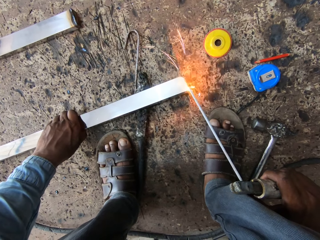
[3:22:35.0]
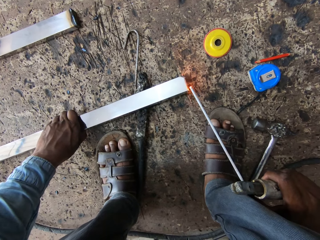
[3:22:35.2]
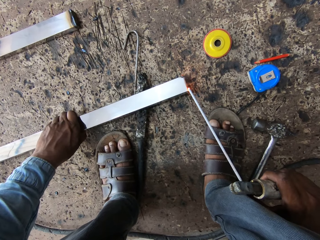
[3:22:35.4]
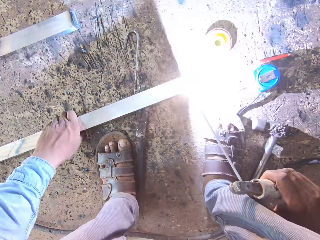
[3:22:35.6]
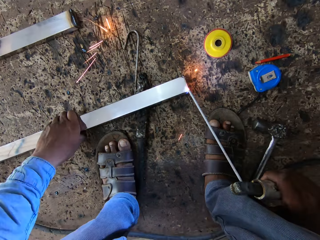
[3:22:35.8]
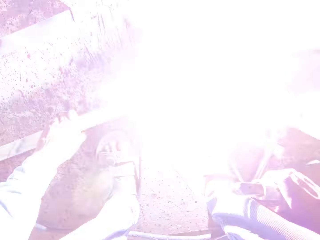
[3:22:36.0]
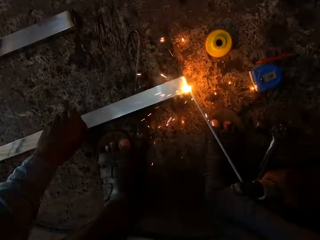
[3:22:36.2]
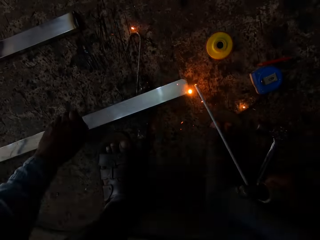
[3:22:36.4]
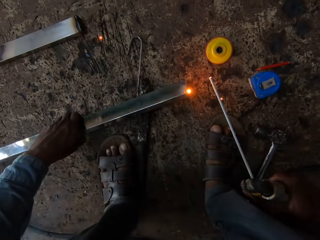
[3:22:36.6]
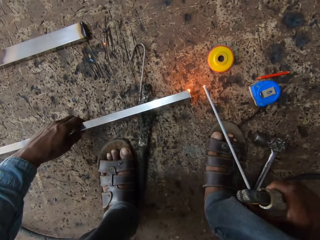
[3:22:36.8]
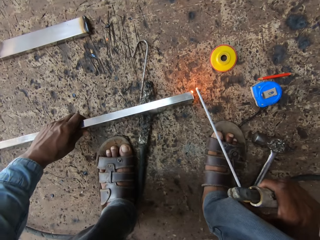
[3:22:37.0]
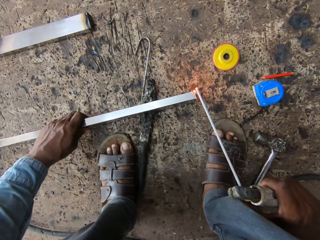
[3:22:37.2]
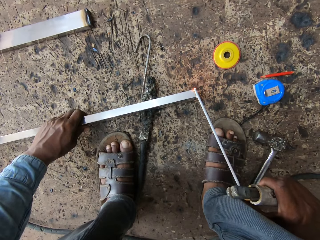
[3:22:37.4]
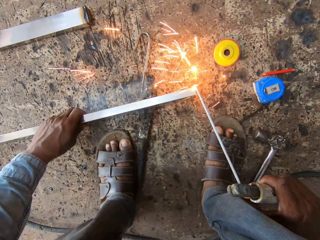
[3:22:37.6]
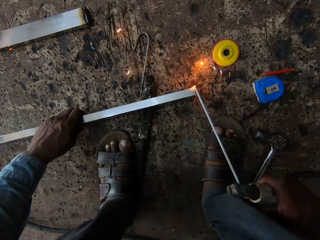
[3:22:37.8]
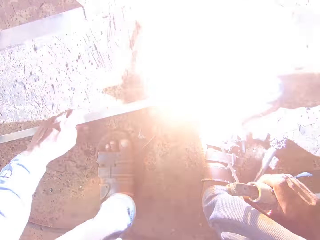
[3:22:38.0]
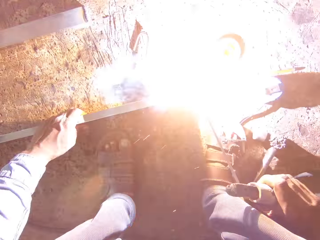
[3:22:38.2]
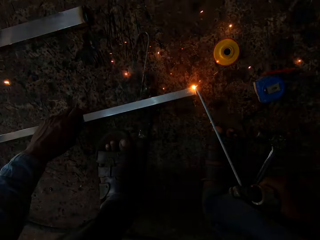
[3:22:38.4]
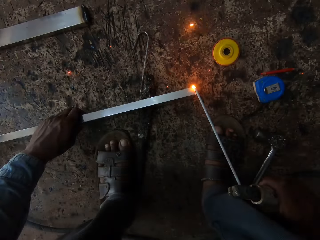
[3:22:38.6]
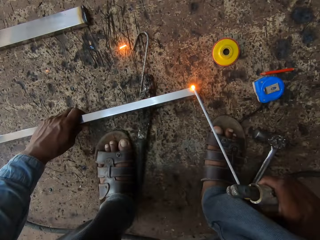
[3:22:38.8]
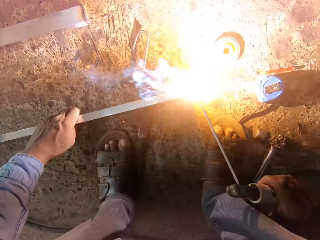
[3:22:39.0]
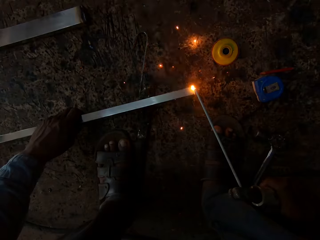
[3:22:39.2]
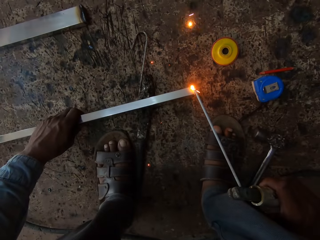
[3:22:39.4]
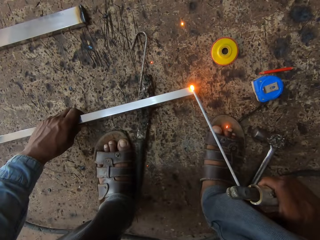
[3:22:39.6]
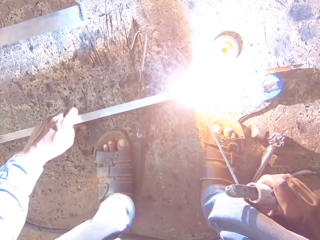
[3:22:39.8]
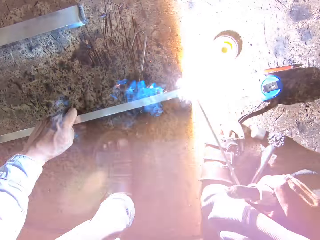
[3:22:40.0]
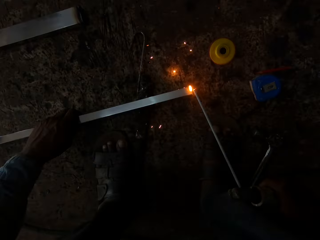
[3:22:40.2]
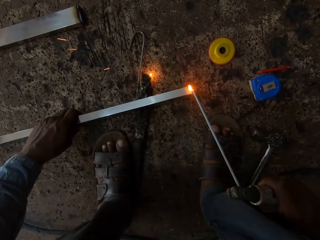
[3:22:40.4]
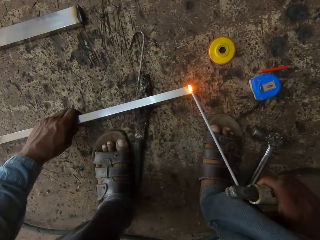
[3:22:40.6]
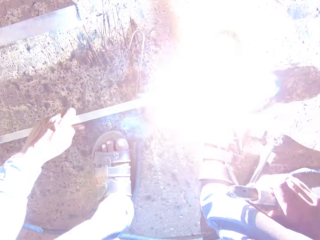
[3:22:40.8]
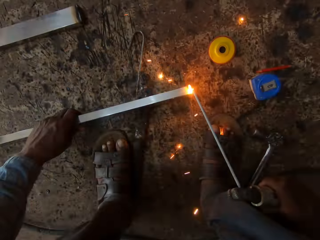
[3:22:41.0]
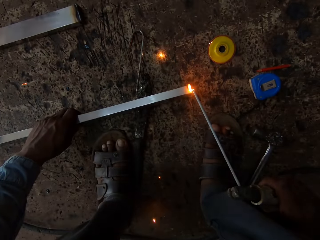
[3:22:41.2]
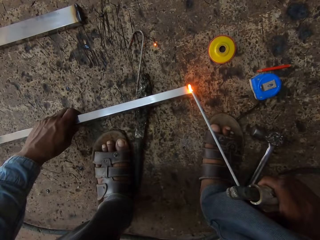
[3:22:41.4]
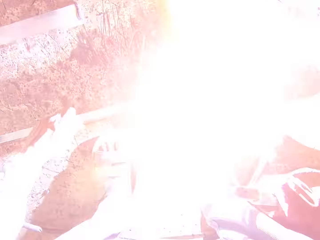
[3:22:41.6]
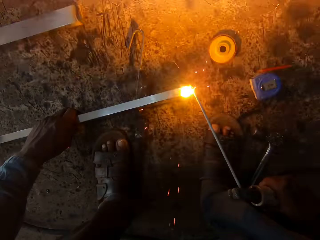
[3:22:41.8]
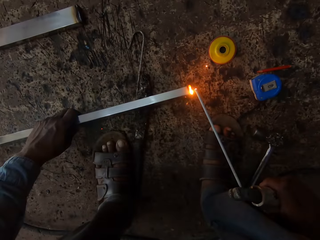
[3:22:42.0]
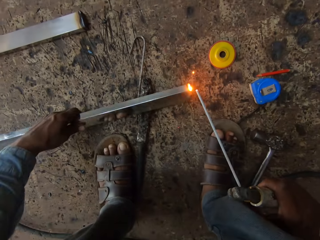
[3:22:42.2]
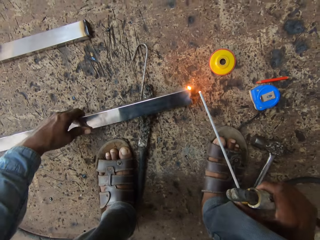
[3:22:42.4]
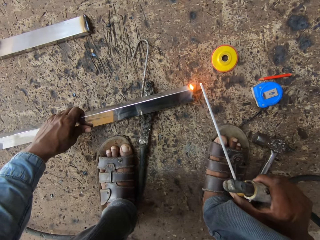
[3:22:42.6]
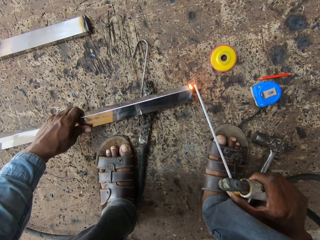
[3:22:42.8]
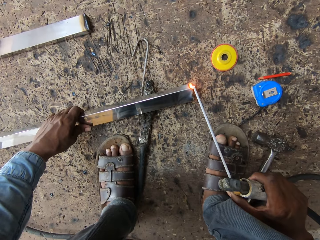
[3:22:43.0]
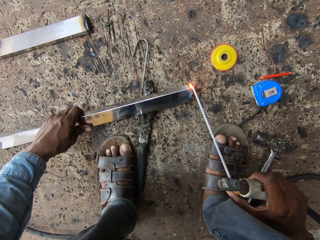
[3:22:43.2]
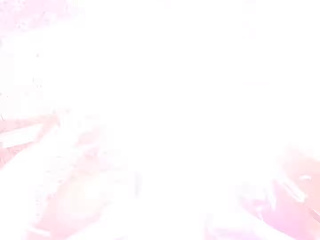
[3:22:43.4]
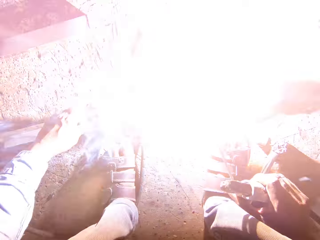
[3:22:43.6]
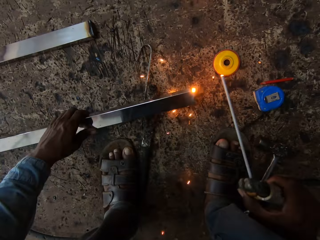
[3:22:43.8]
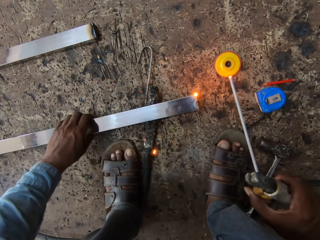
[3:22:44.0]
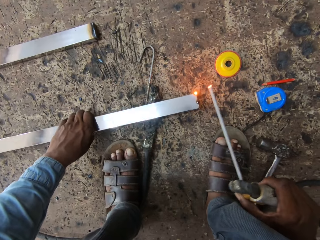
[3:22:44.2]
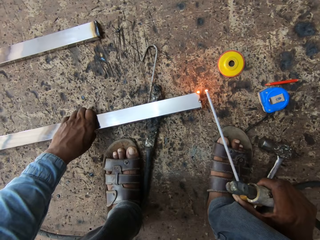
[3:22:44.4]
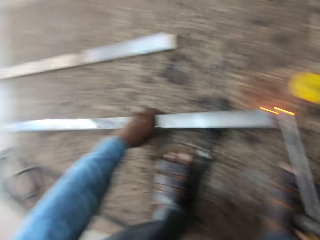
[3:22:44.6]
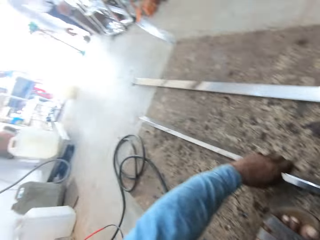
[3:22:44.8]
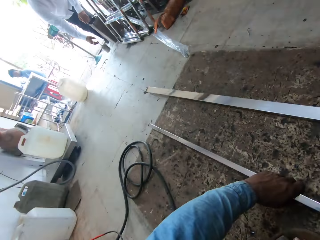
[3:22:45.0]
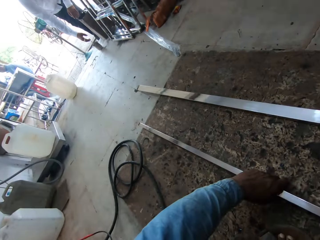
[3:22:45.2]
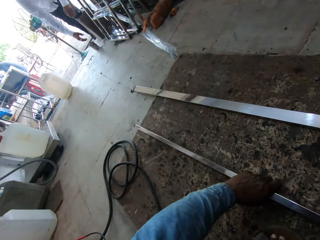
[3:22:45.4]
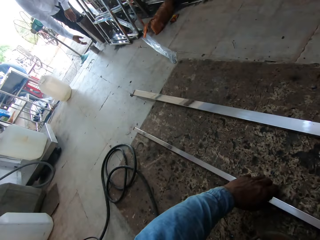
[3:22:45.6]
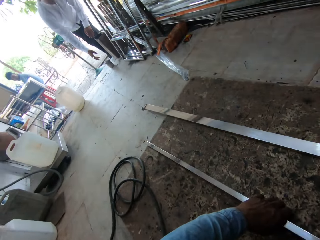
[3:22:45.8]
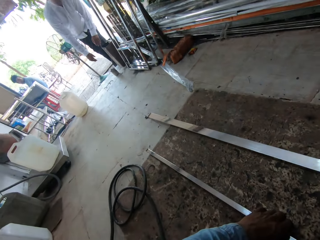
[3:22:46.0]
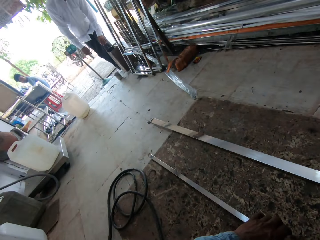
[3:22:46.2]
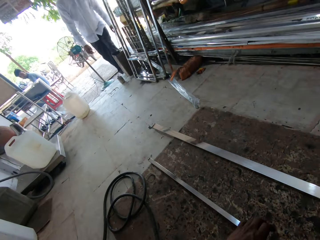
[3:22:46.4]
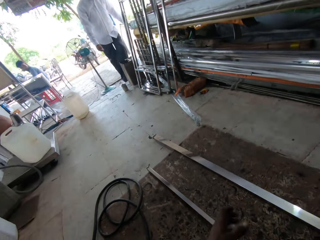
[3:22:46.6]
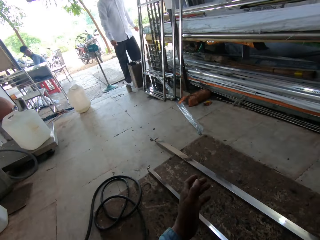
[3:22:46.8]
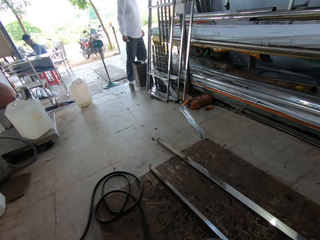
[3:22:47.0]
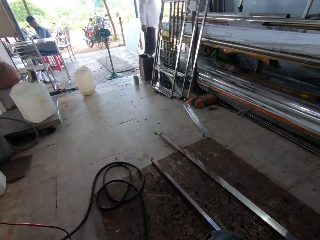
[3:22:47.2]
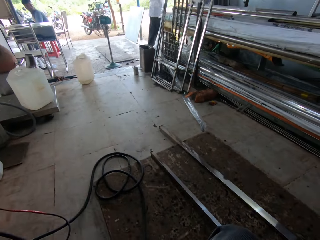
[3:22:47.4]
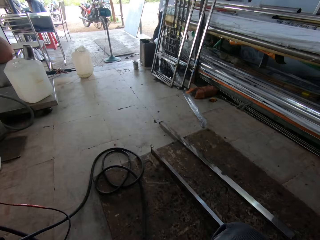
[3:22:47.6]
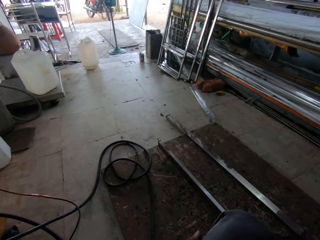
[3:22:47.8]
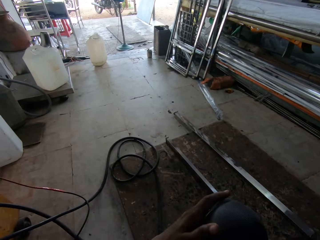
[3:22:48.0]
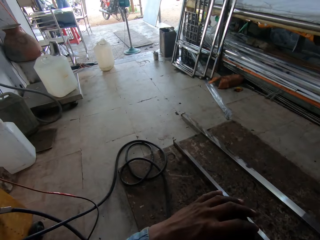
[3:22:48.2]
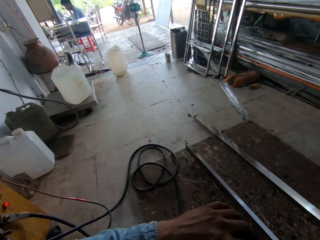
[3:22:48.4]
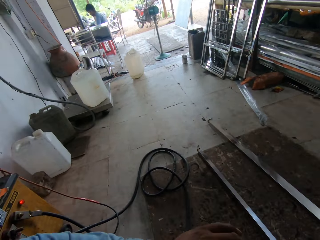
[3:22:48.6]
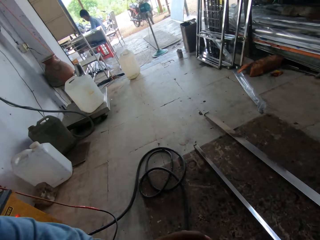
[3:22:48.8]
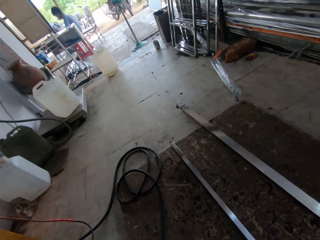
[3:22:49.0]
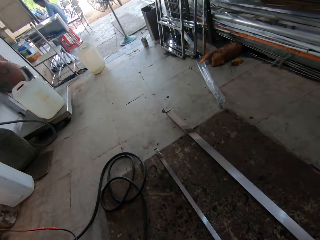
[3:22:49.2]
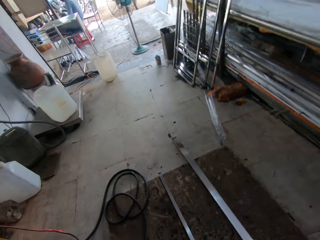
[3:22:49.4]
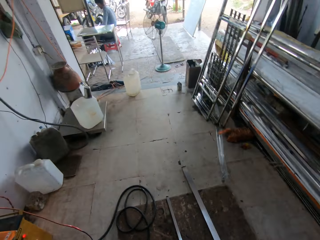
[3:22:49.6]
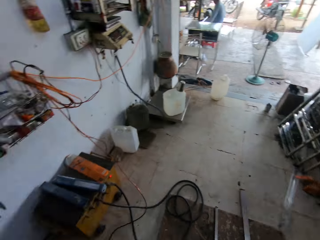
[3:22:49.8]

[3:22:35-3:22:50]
The camera wearer holds the metal rod. They look around the workshop. They talk.

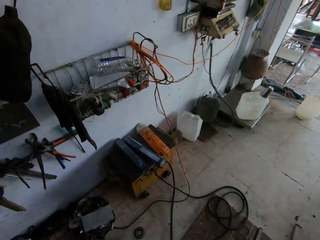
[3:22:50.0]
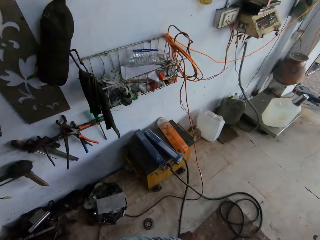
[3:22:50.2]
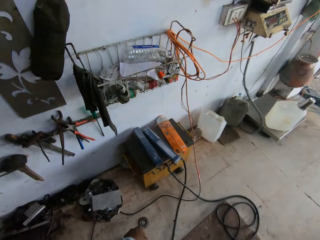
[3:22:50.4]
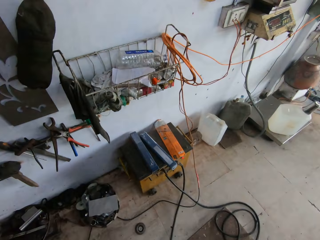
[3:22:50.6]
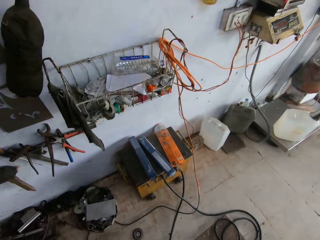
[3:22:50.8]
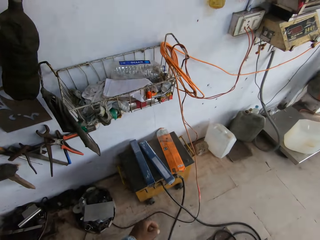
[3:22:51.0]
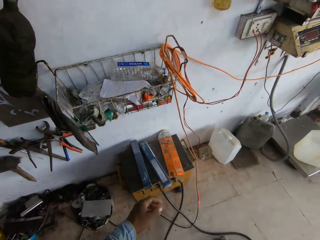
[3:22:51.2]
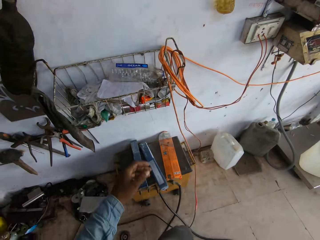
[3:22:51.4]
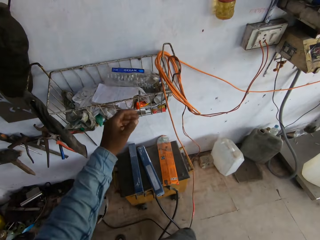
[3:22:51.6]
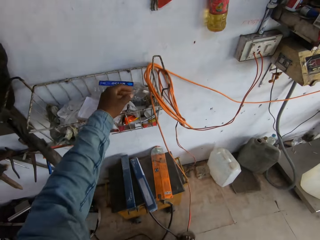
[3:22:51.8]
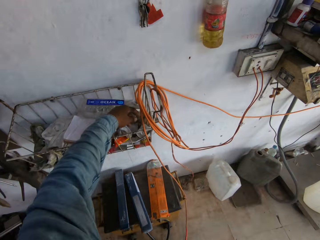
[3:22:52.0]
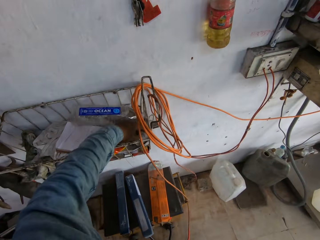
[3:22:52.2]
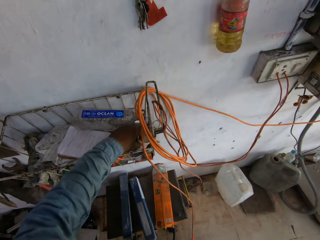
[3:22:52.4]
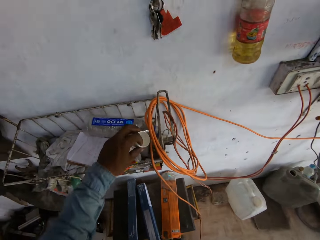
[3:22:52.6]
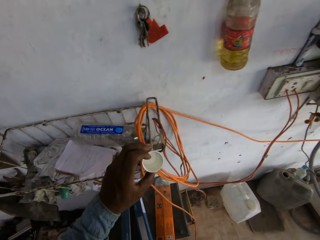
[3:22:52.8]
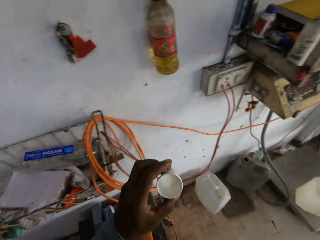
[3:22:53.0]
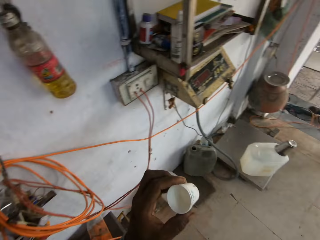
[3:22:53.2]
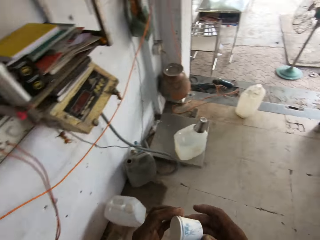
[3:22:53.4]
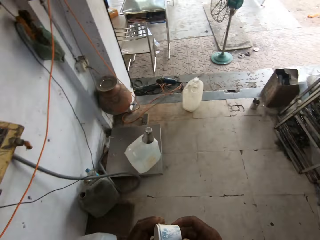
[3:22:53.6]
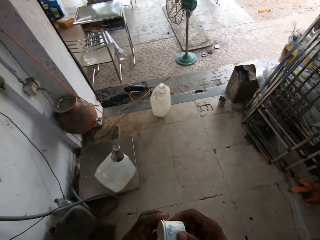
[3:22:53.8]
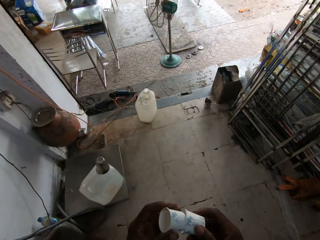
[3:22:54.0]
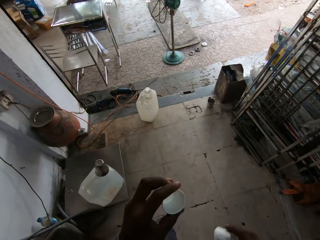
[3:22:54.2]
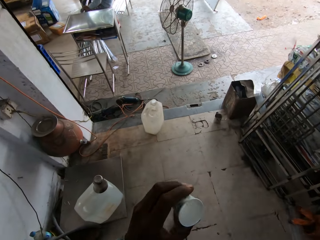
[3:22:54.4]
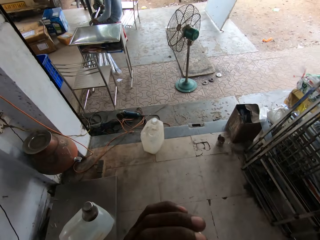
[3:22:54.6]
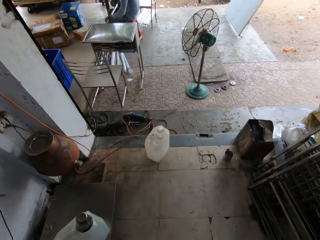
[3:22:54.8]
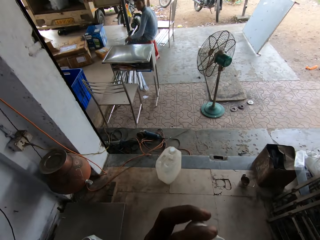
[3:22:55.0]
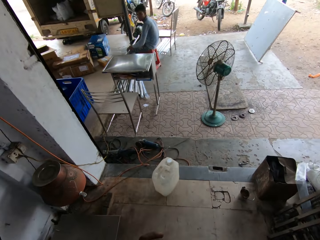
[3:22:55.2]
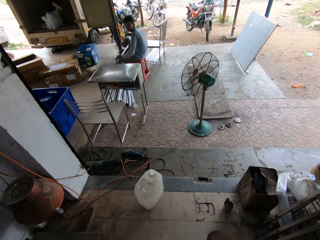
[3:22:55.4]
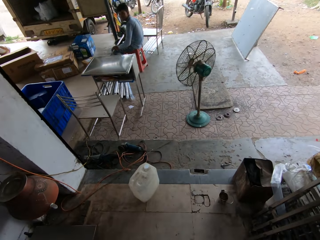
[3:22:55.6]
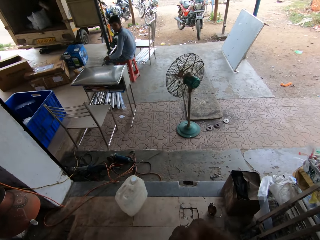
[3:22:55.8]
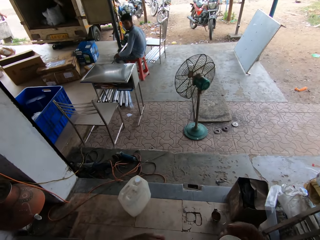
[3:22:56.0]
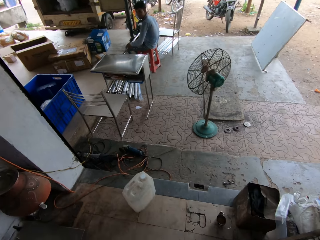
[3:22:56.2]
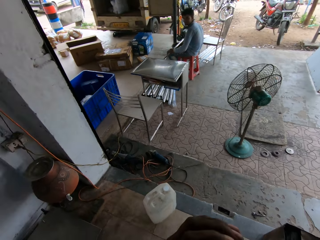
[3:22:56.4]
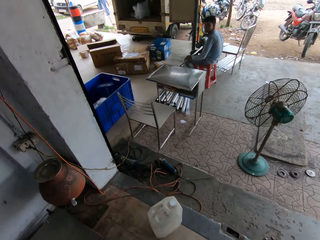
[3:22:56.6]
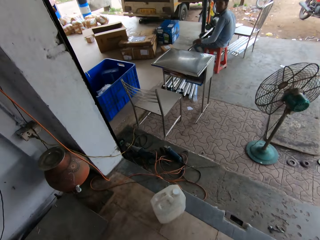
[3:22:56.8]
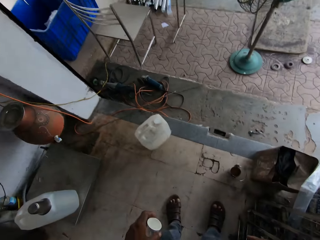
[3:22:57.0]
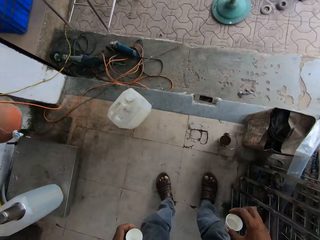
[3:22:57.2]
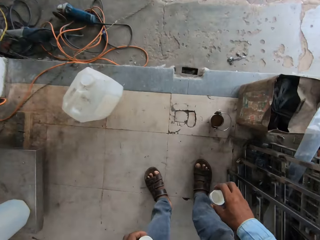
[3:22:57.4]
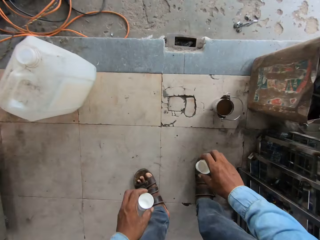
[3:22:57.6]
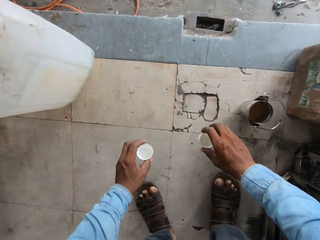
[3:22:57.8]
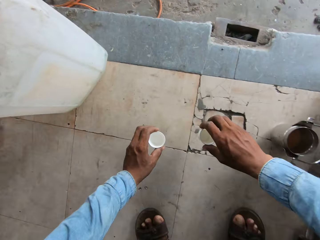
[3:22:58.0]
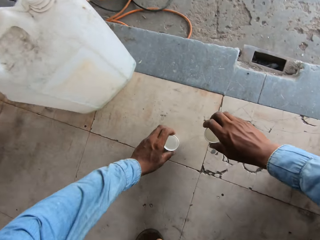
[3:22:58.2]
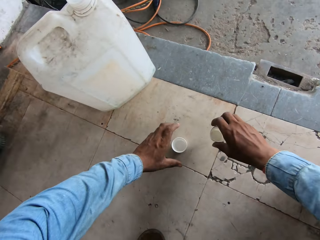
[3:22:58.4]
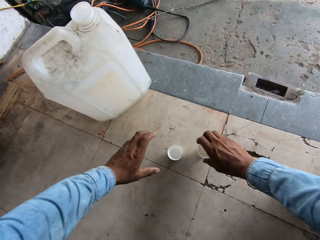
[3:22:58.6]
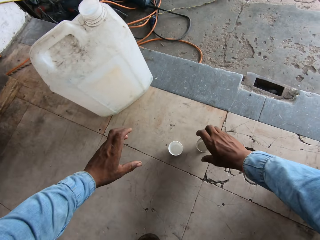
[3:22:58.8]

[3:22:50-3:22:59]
The camera wearer holds a plastic cup. They take the cup. They blow the cup.
